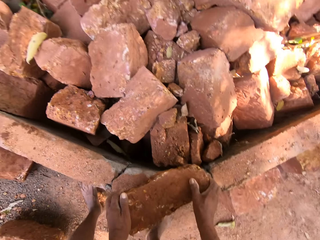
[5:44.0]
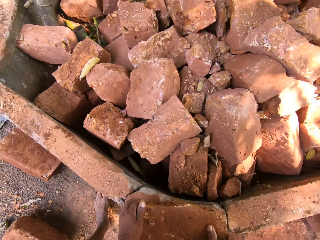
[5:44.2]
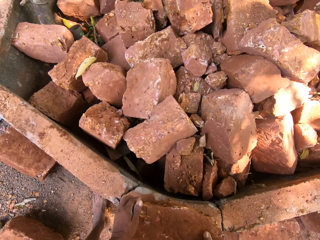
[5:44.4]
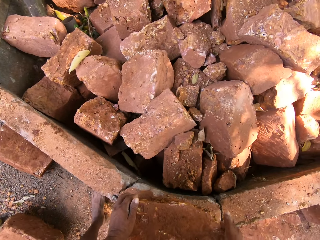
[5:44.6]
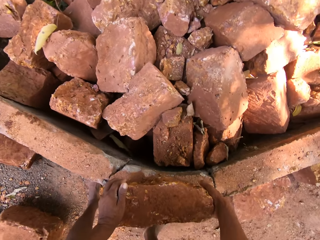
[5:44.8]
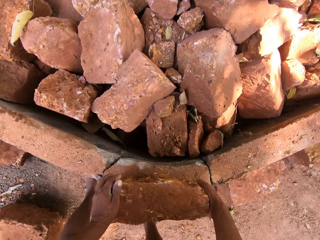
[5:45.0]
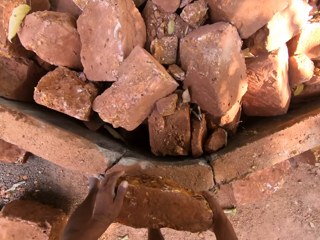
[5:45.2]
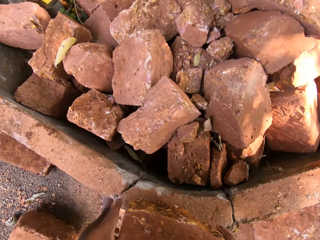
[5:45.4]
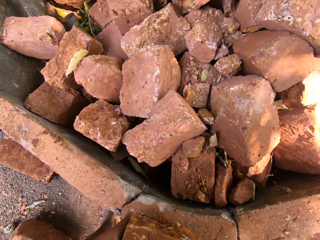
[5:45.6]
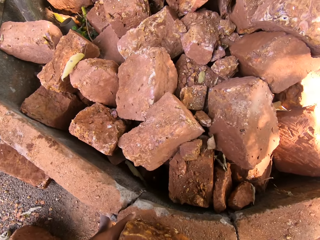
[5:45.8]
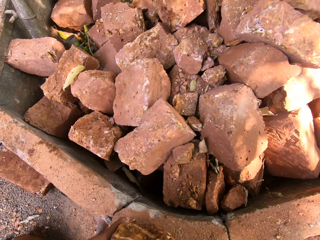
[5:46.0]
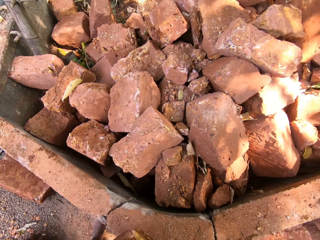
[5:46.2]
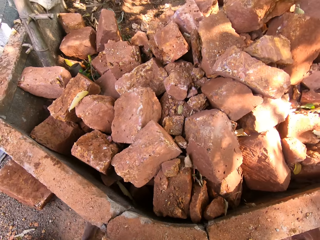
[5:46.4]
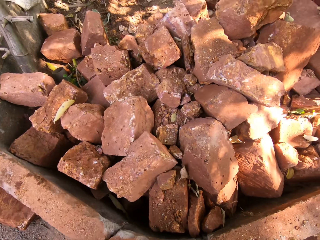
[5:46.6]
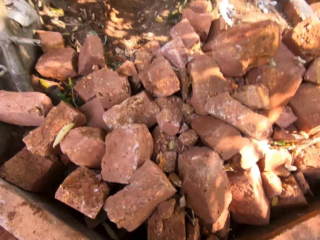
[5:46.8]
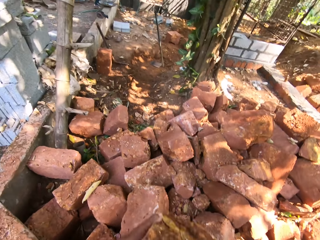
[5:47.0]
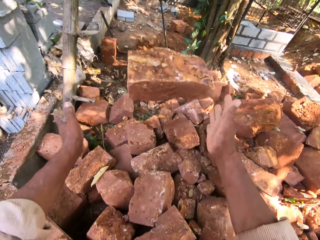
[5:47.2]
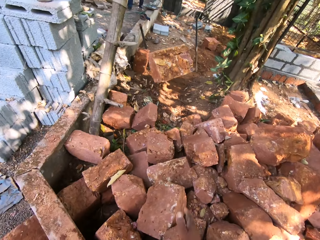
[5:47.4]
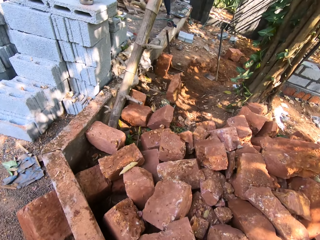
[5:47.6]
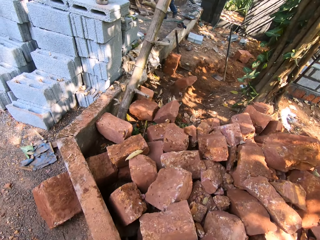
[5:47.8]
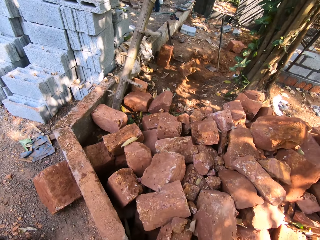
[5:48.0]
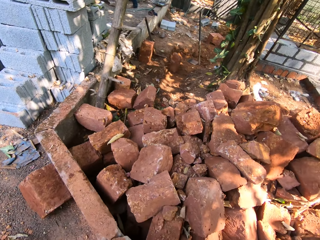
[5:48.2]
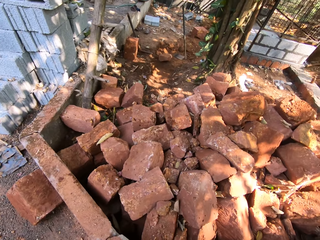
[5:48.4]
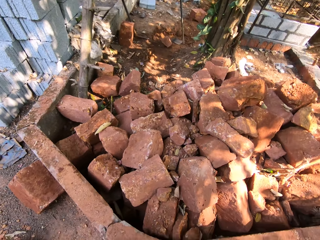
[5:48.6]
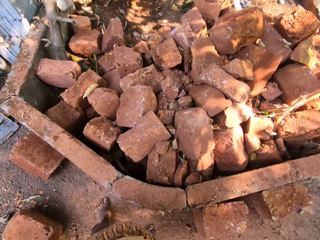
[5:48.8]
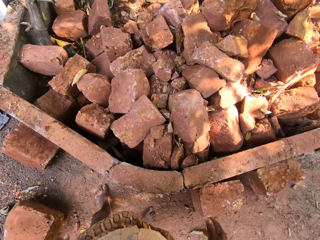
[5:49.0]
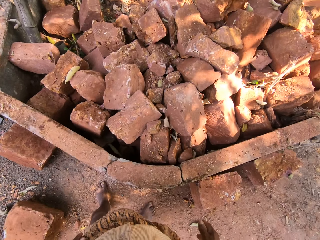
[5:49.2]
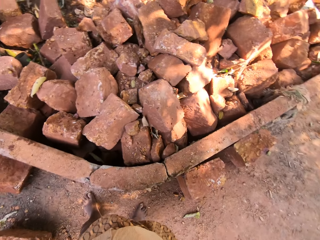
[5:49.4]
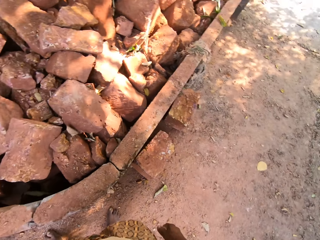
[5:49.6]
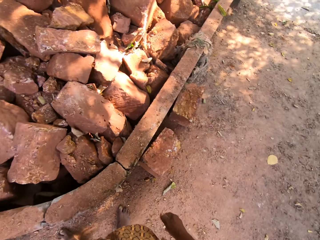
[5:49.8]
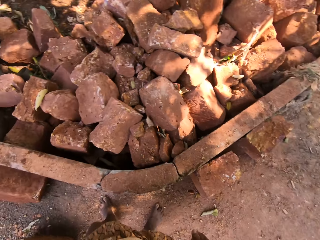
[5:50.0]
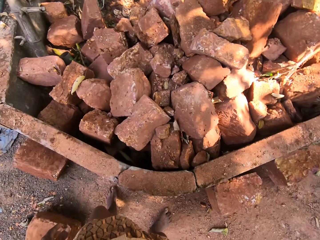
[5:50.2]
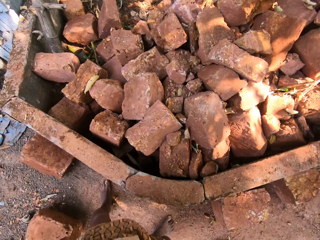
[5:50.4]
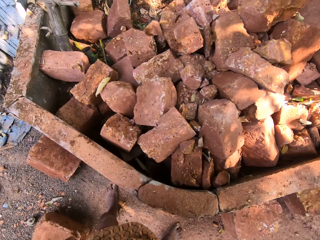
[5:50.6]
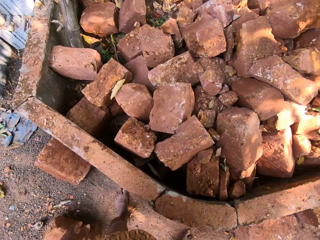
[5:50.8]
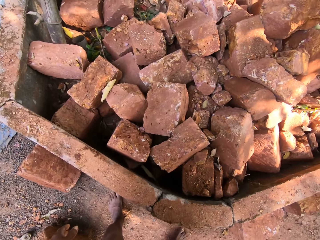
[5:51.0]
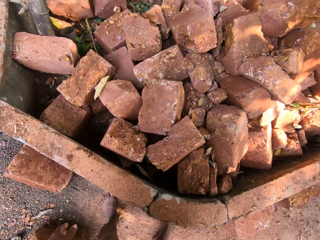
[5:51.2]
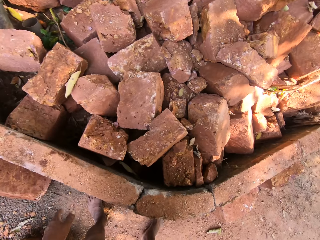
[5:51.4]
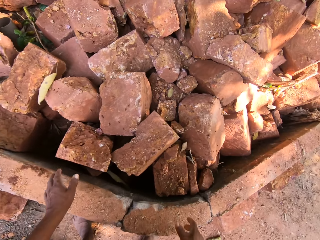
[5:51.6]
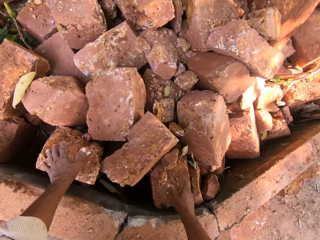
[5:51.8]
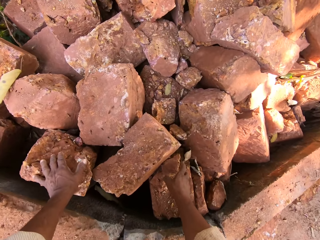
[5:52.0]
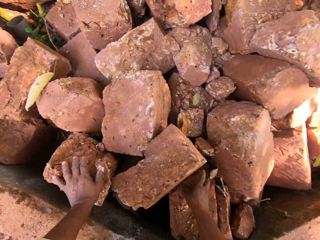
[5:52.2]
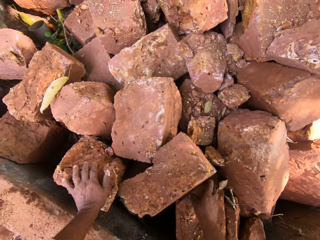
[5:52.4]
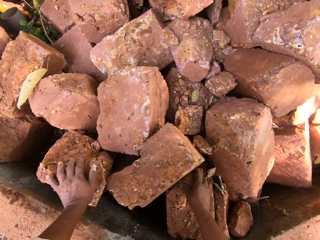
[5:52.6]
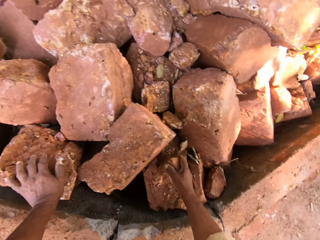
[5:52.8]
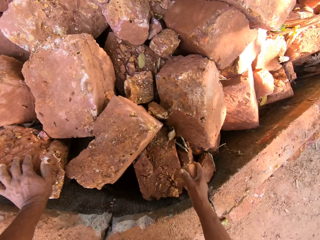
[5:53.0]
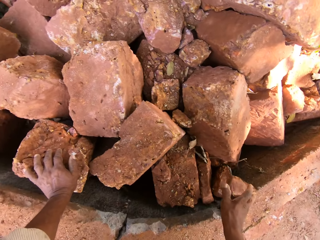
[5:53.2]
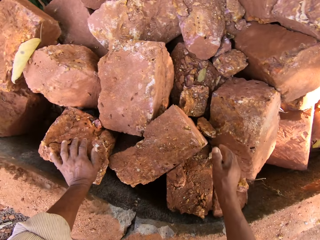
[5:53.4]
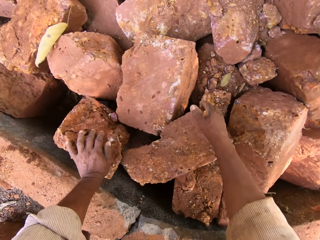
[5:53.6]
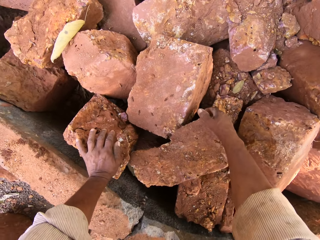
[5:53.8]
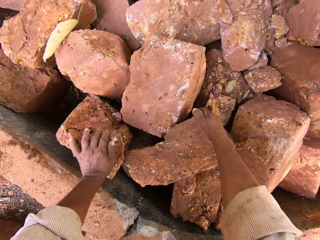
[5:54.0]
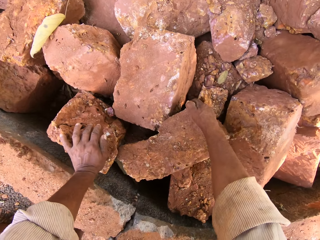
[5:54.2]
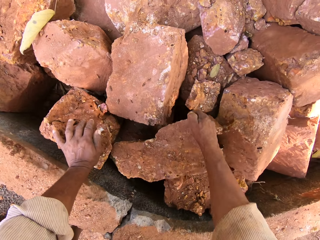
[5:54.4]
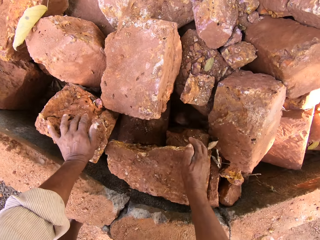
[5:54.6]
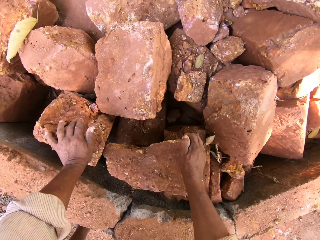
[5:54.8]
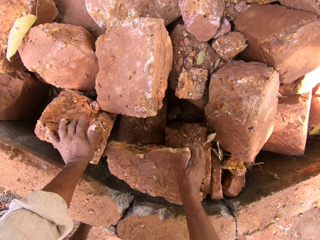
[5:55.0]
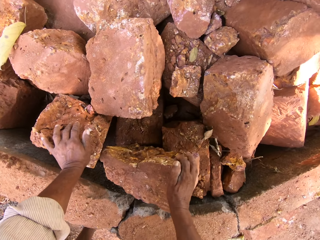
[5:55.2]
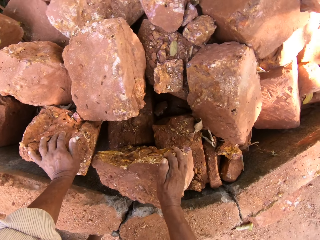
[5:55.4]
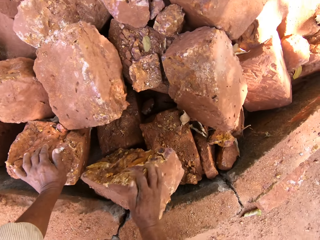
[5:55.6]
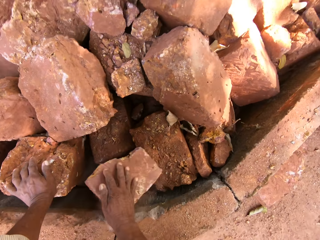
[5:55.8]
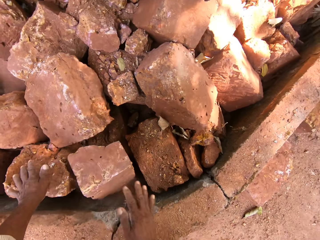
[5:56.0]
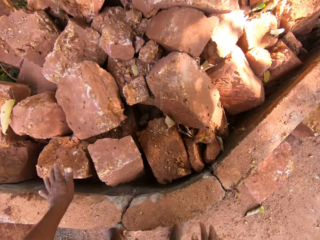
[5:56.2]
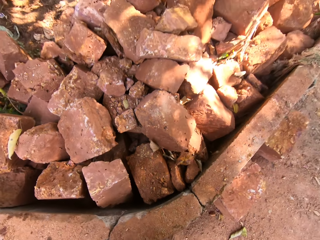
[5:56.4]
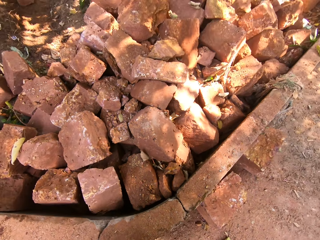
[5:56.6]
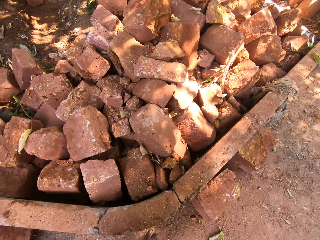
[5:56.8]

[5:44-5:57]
The camera wearer carries the stone. He throws the stone in his hands to the ground. He looks around. He places his left hand on a stone from the heap of stones on the ground. He picks up the stone from the heap of stones on the ground with his right hand. He throws the stone in his hands to the ground. He moves the stone from the heap of stones on the ground with his right hand. He rolls the stone.

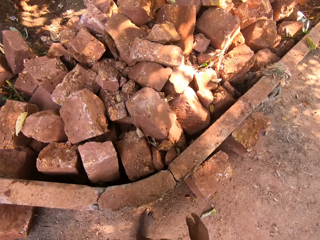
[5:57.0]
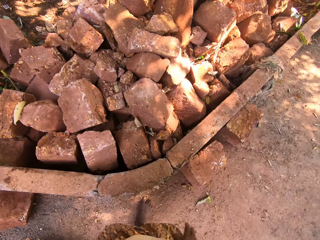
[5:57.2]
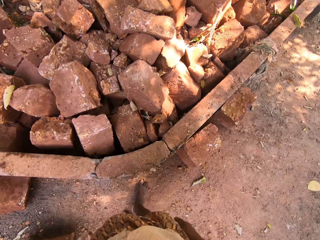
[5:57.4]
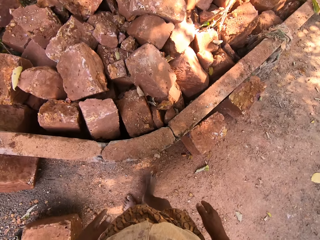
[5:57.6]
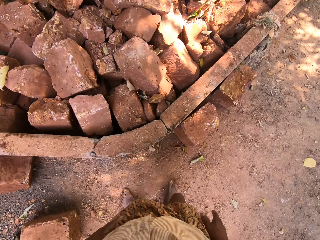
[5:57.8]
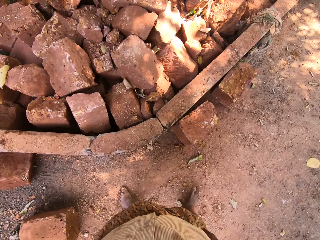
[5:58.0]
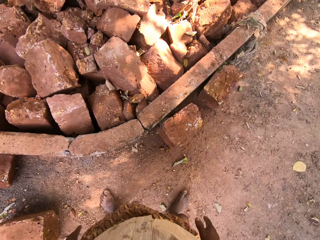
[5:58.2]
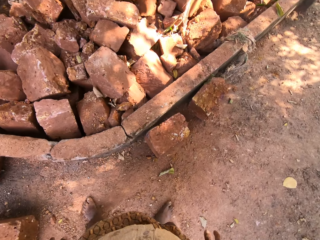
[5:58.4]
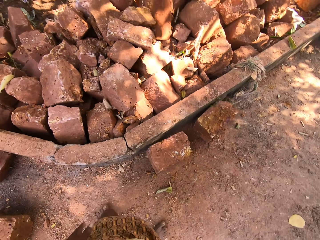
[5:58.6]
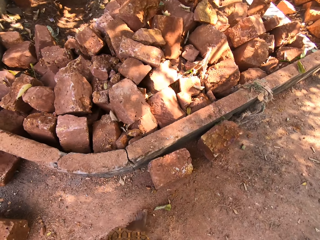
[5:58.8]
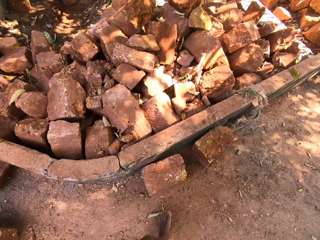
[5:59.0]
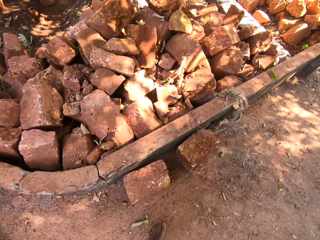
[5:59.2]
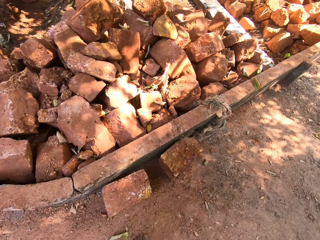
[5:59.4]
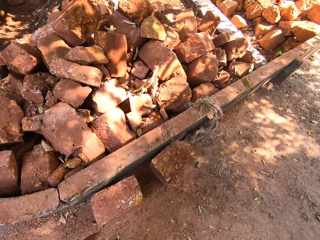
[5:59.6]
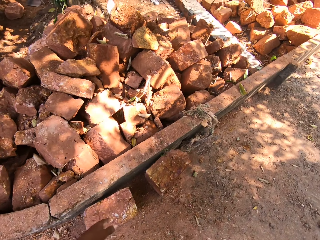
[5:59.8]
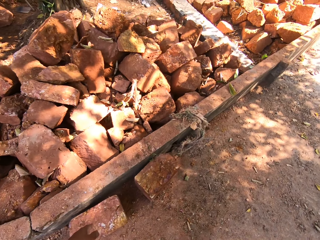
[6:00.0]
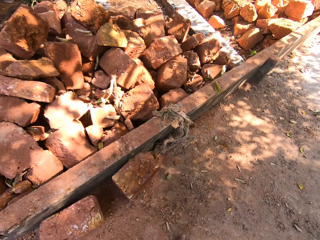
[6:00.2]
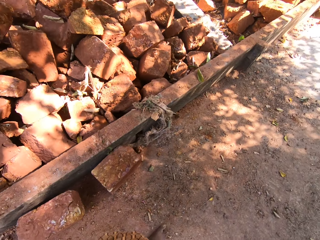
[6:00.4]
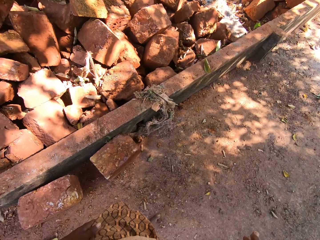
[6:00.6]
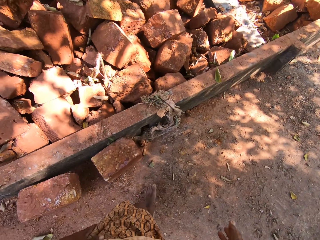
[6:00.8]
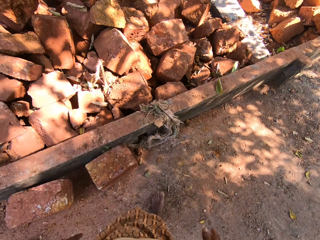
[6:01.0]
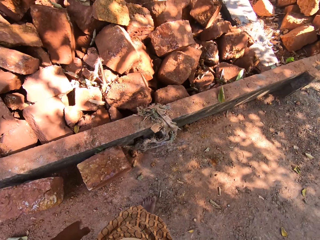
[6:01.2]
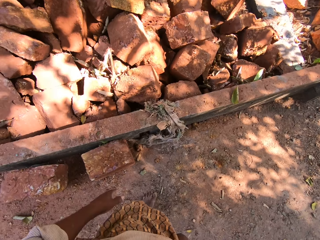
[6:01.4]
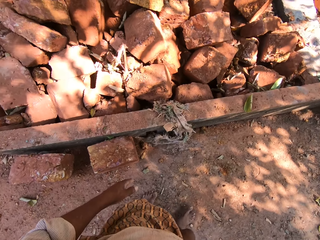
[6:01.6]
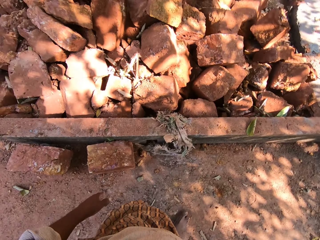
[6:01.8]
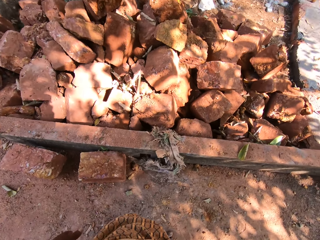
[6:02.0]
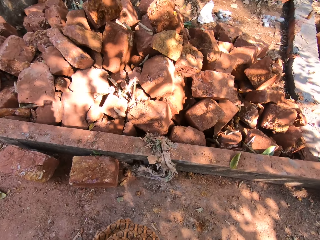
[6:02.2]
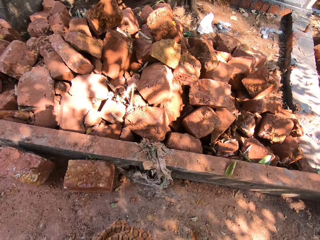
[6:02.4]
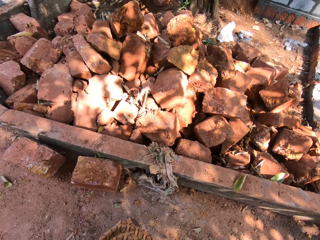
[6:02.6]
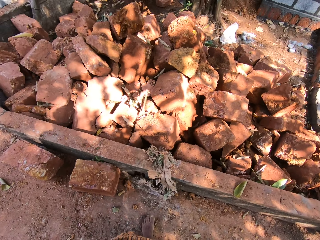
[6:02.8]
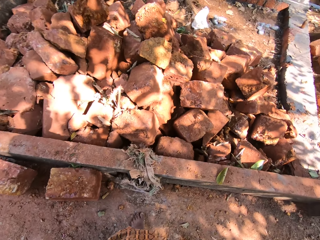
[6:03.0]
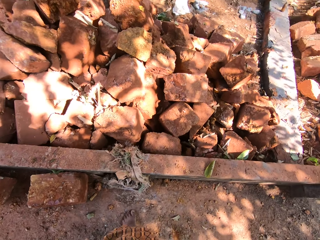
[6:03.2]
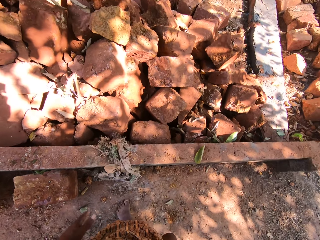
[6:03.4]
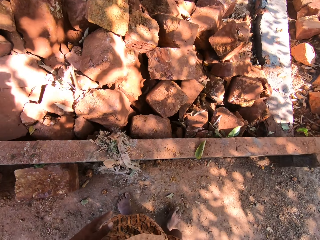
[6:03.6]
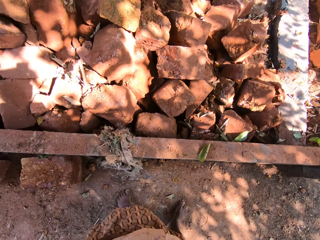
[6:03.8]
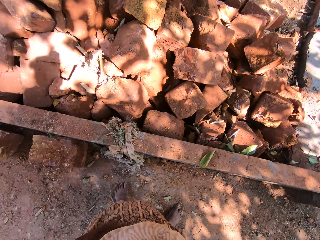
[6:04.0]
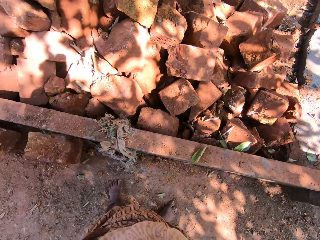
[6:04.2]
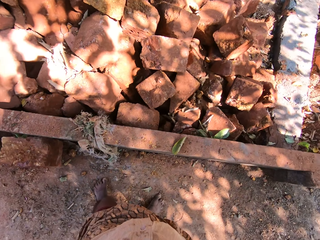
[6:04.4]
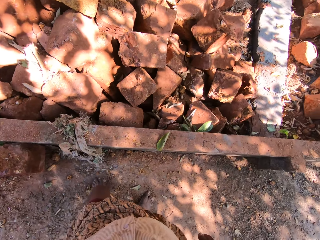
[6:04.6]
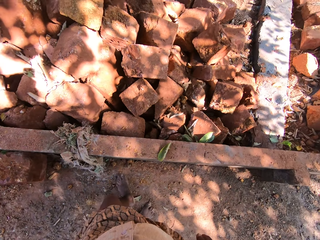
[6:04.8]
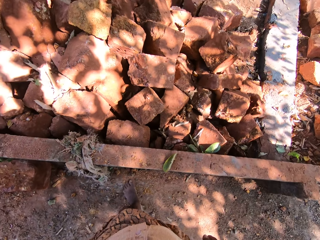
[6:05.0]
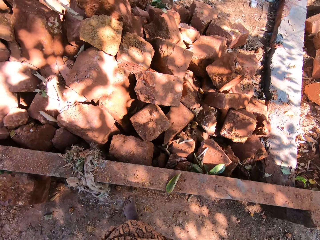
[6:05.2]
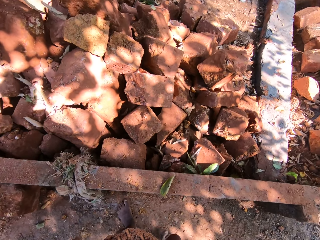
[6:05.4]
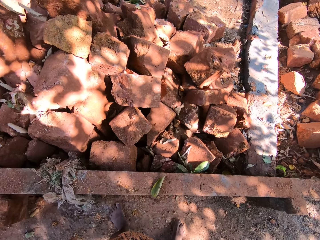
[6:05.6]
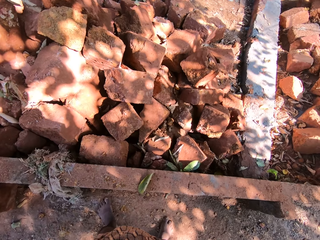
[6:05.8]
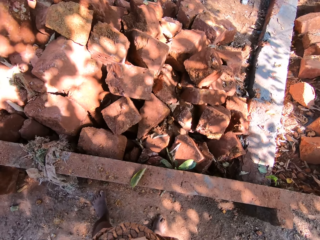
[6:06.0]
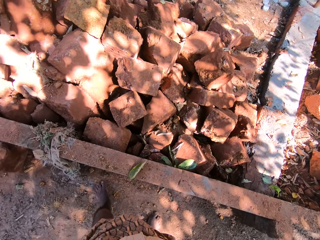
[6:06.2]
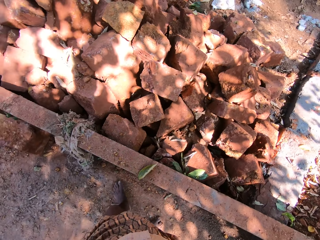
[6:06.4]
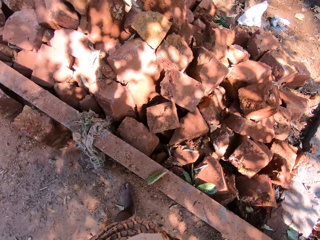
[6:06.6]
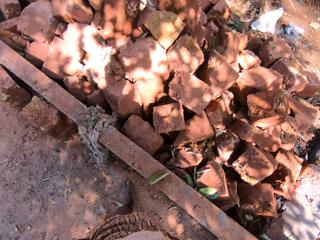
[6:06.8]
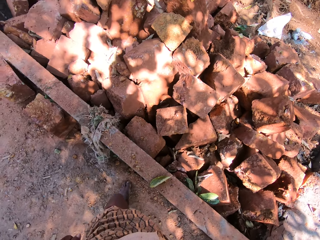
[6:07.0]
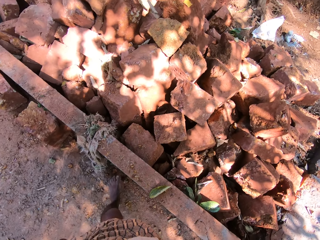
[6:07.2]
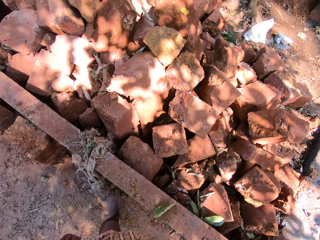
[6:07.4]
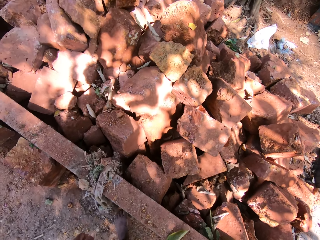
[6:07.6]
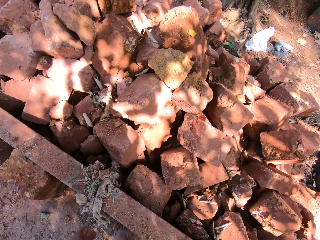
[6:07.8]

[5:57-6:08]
The camera wearer walks around.
